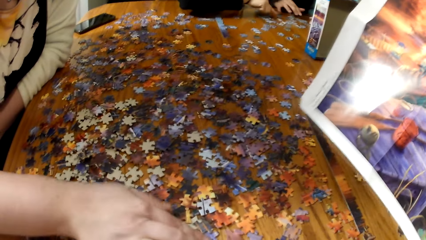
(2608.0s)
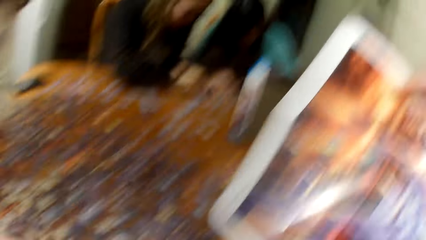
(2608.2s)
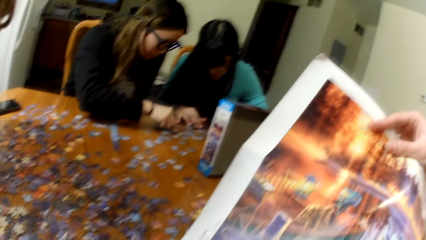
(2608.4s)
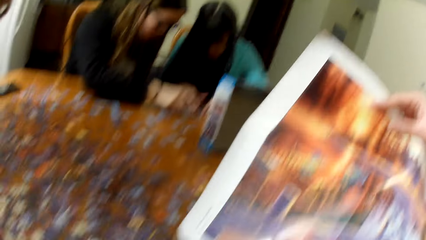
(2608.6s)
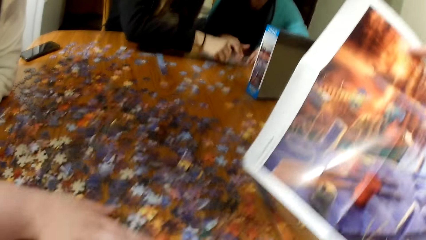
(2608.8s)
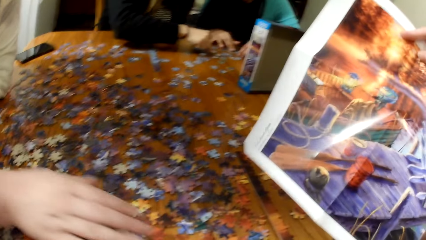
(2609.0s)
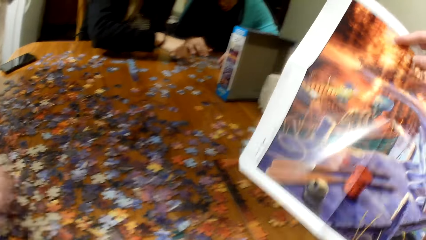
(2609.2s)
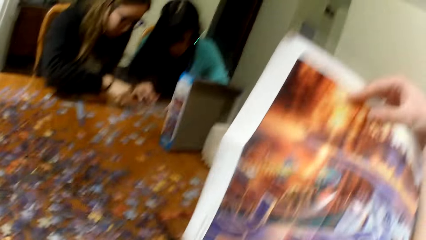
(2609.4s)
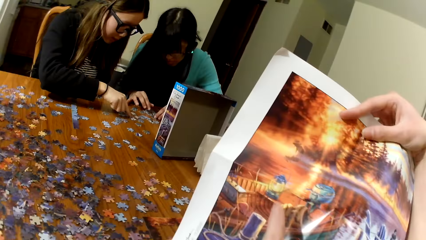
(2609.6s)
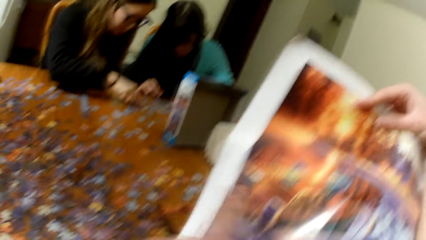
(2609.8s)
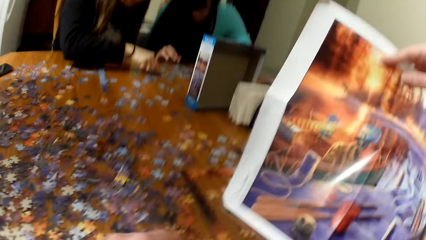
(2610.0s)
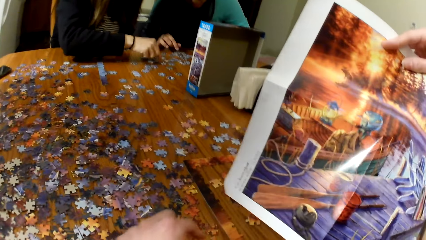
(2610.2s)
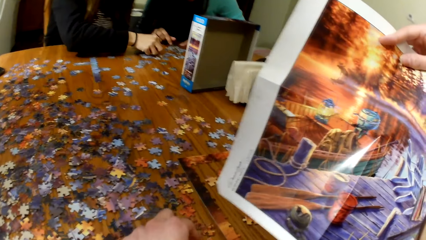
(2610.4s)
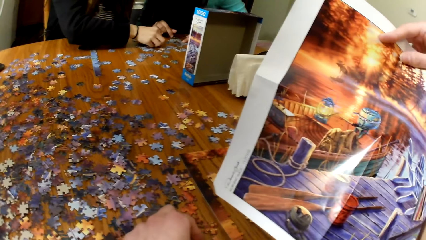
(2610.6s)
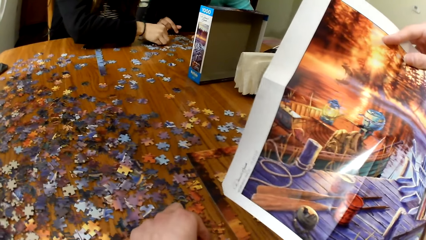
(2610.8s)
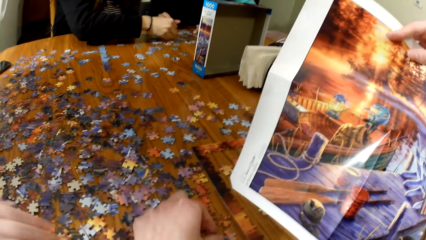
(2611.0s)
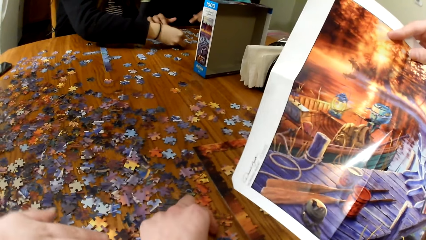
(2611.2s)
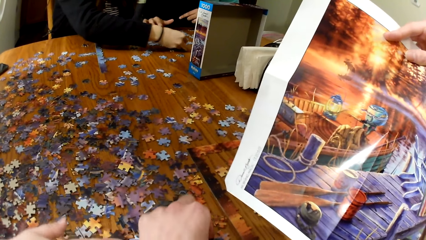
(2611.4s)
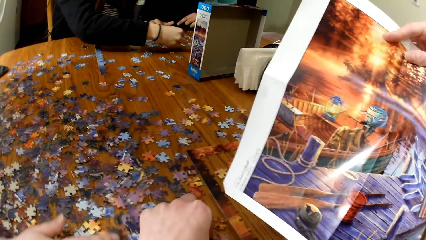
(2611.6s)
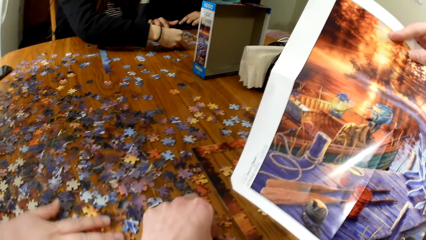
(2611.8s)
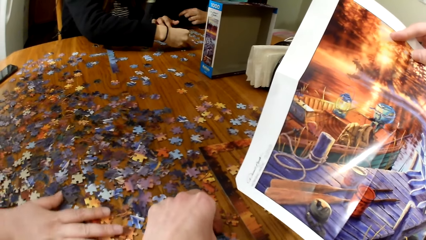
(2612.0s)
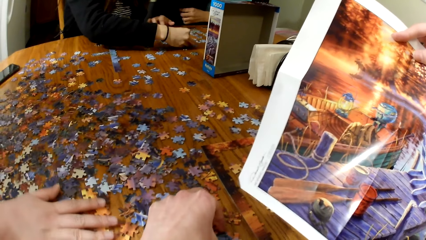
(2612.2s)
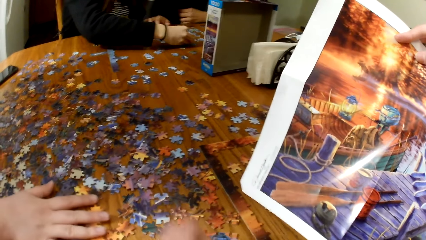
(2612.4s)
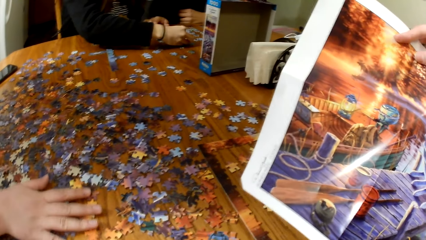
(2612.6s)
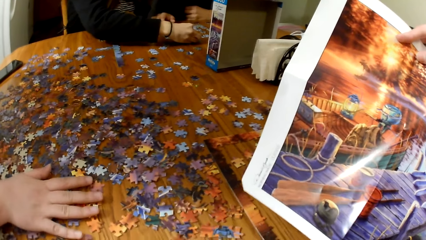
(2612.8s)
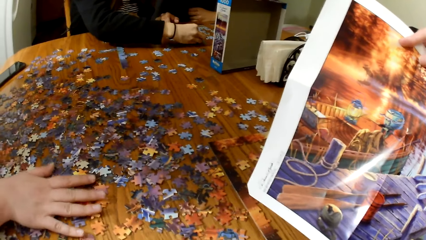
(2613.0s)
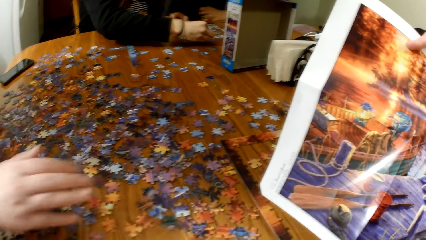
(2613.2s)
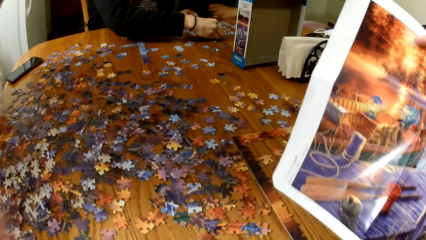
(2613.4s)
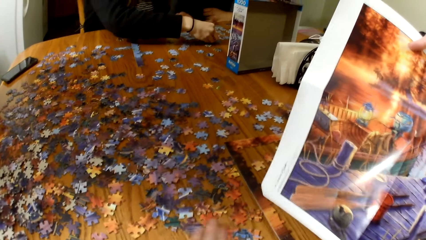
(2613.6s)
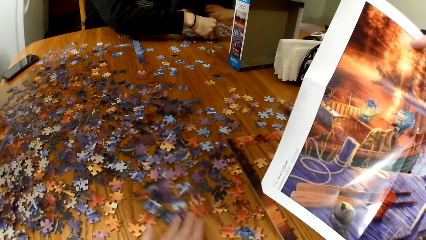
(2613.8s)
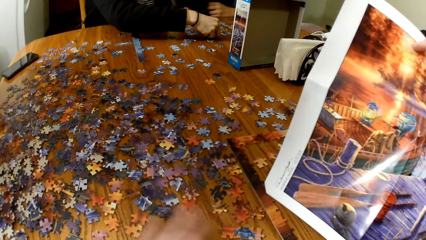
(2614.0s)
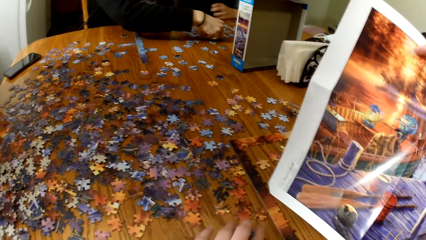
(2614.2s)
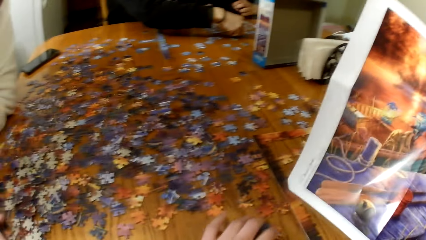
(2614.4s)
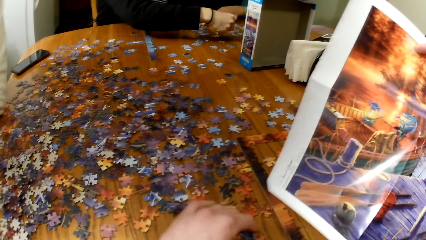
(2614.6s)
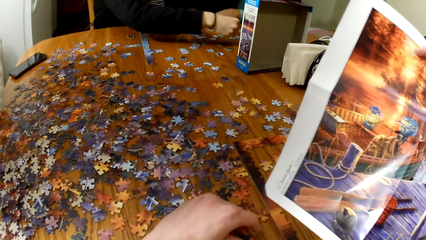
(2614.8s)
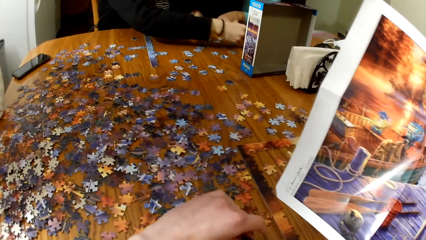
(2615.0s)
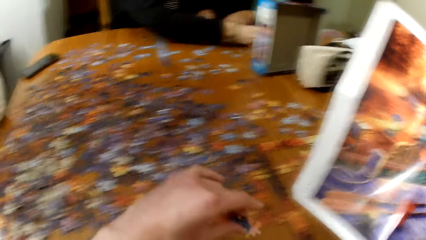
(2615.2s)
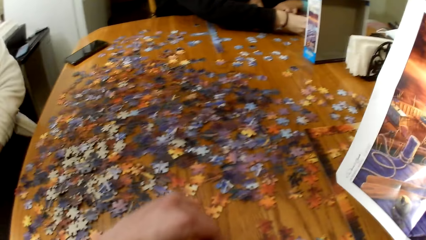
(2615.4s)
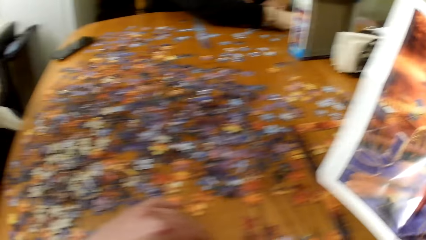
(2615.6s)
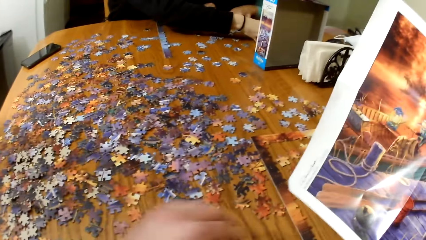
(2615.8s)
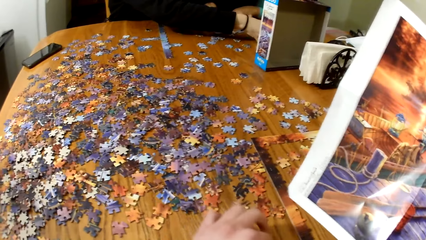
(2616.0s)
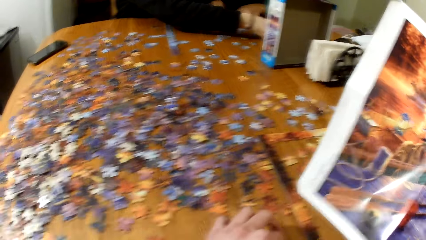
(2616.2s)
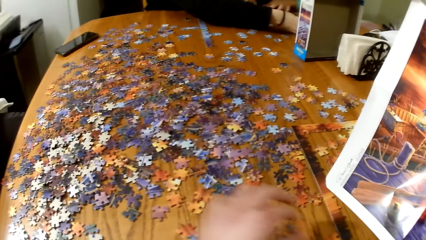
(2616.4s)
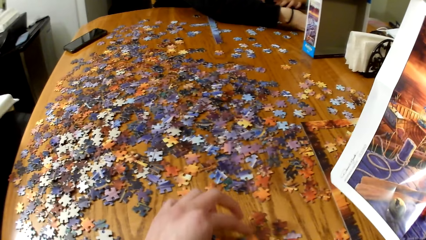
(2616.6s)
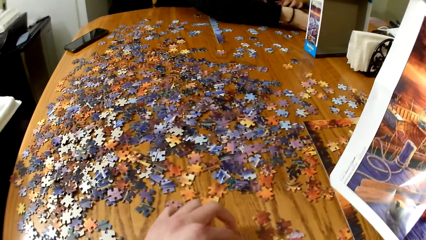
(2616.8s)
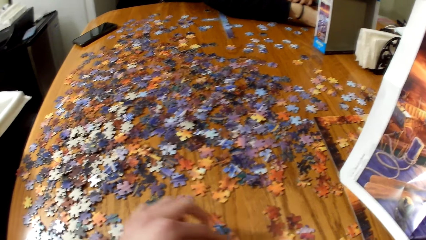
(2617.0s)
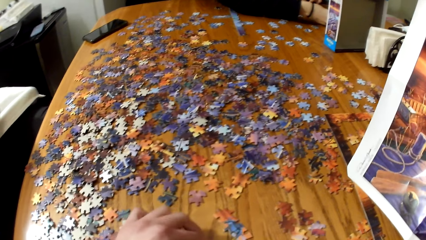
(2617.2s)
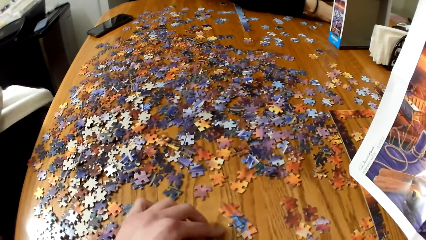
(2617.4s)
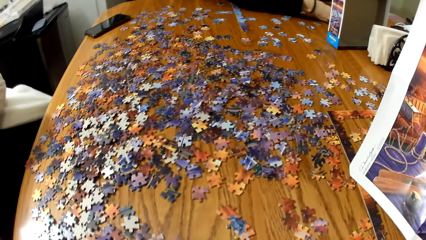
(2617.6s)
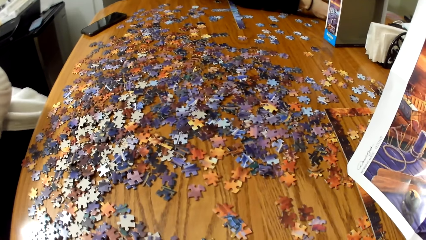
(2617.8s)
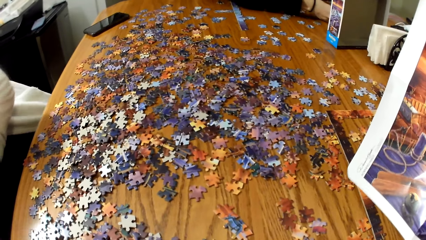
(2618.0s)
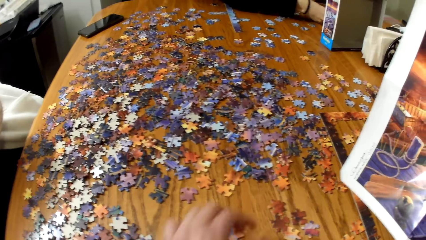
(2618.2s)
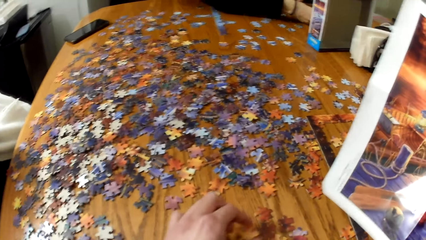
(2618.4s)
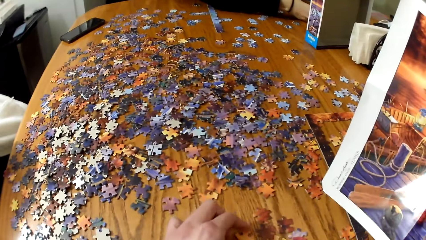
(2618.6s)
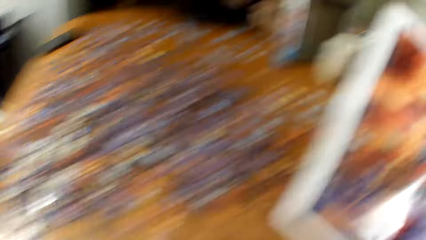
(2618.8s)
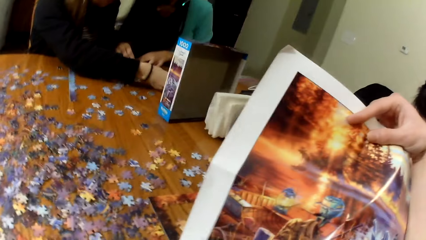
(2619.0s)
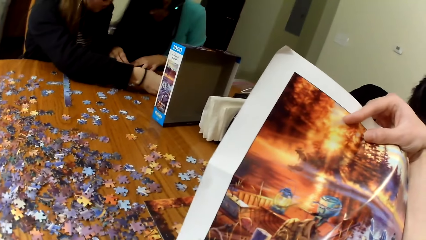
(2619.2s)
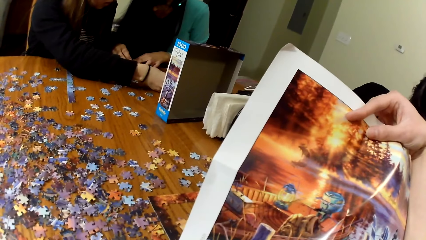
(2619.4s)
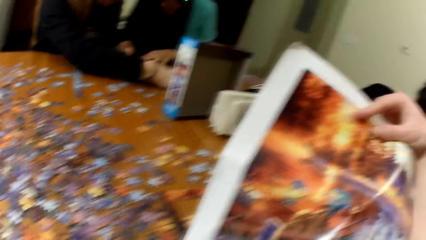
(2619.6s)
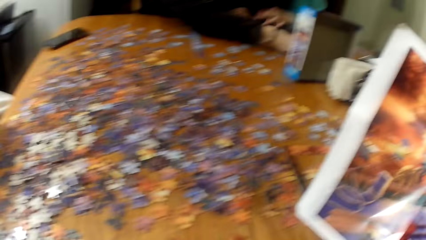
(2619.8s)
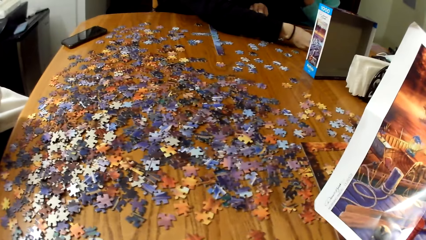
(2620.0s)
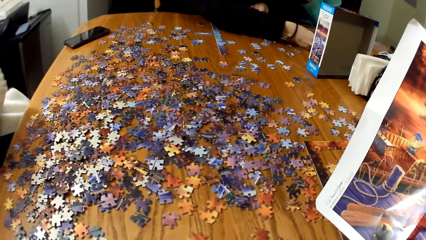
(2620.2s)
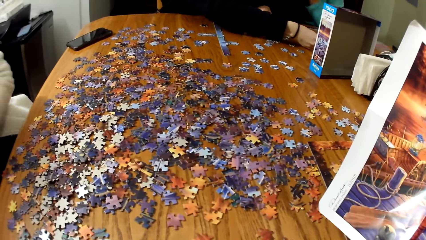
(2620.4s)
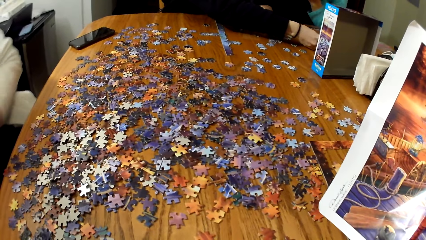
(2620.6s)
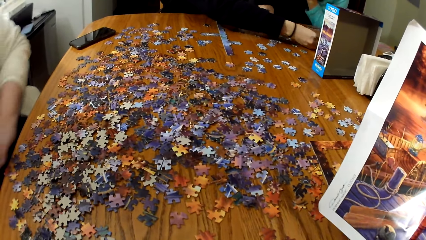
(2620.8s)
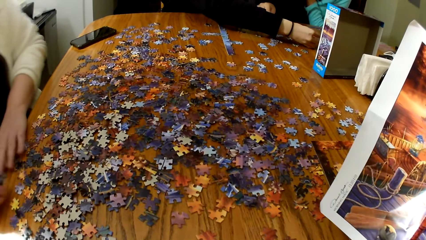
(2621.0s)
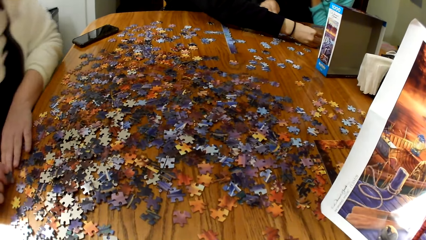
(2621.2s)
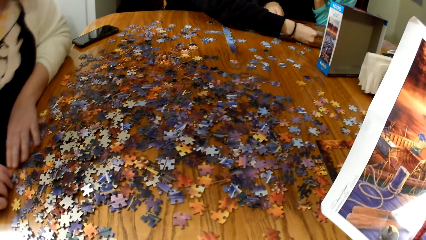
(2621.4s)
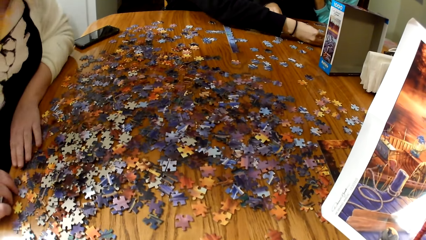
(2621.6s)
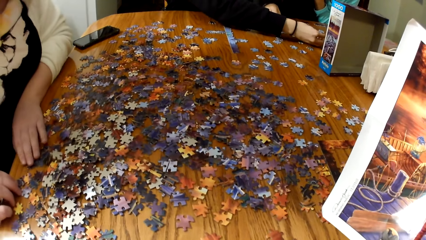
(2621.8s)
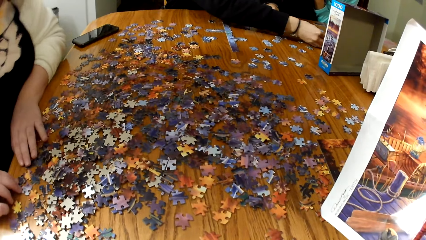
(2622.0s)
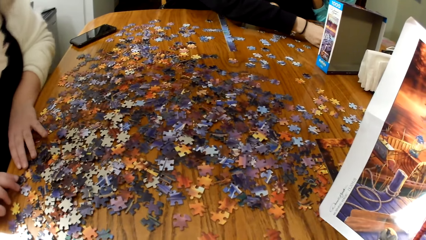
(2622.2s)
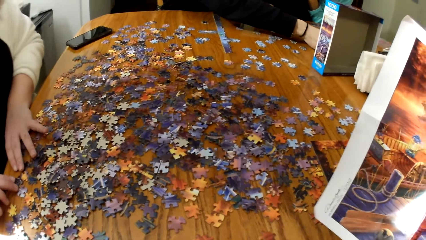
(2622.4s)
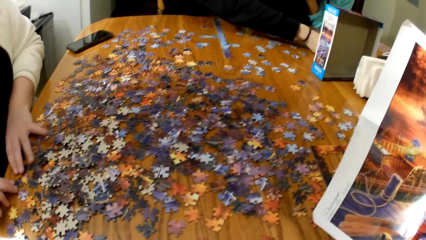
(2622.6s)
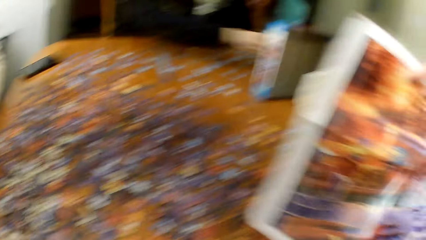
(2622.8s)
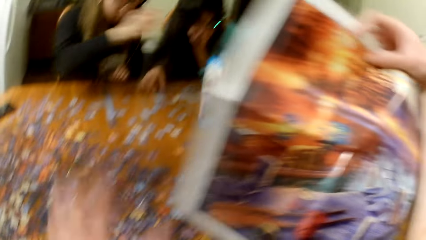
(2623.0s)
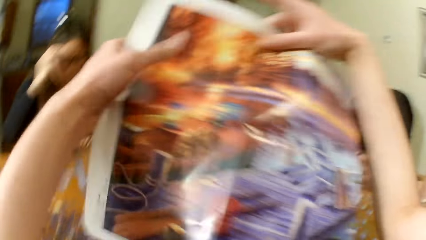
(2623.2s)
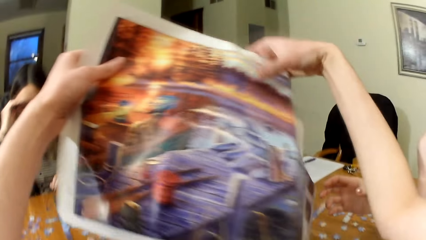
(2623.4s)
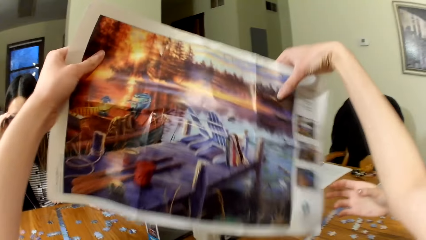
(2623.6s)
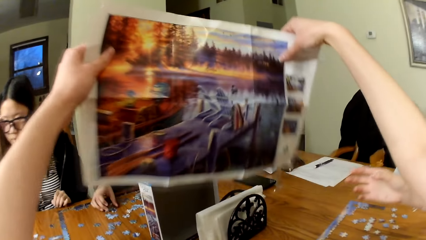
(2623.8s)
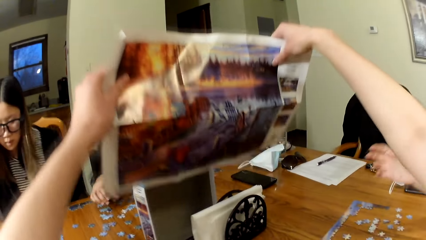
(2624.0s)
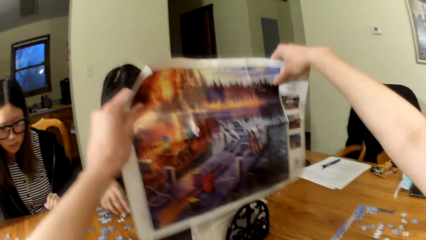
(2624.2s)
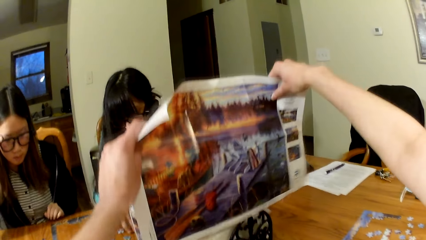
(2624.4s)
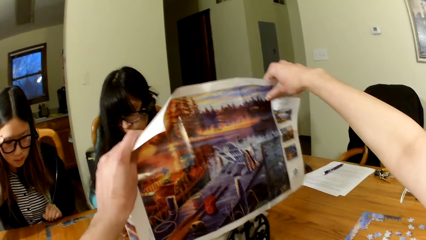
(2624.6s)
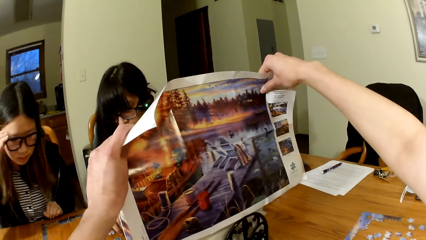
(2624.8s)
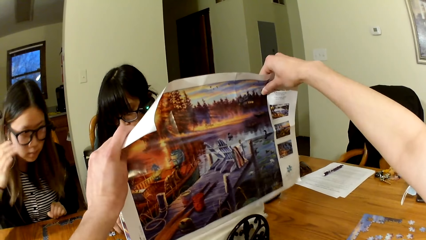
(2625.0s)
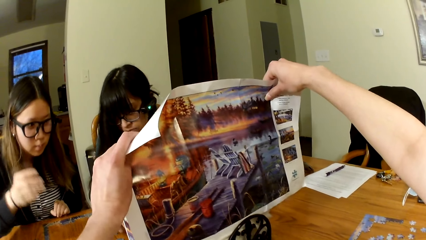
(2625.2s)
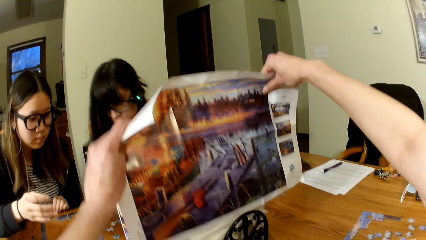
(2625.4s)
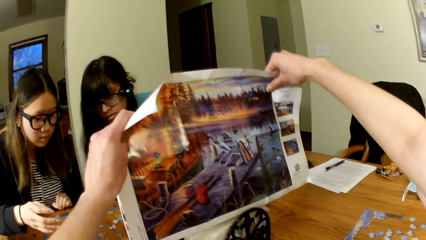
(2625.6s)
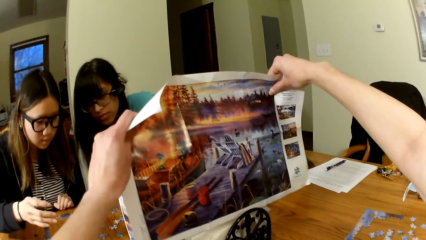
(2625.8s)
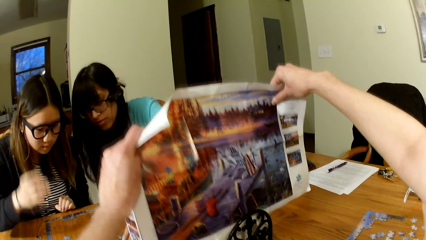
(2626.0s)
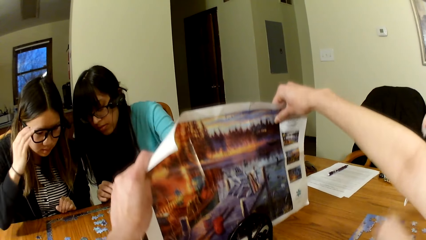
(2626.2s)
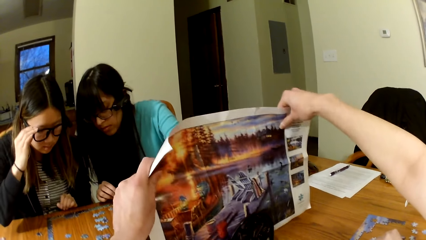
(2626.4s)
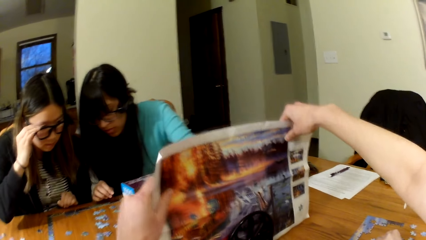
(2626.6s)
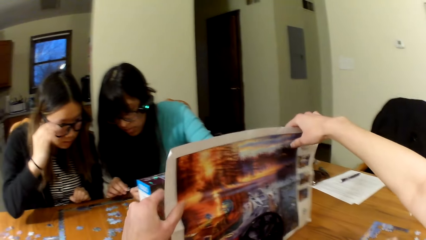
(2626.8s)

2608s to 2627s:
A lady picks up the puzzle piece. A woman looks for the puzzle. Two other ladies play the jigsaw puzzle. The camera wearer lifts the puzzle board. They push the puzzle pieces. They play the jigsaw puzzle game. They lift the puzzle board and place the puzzle board on the table.
